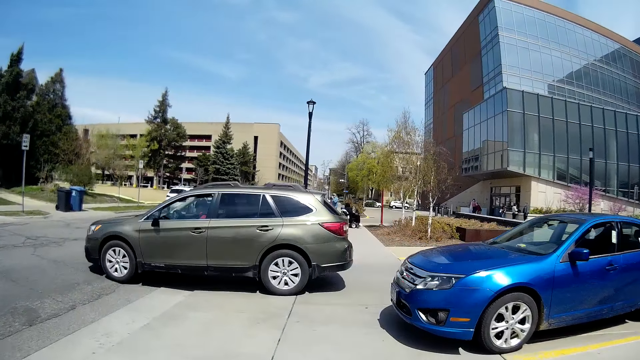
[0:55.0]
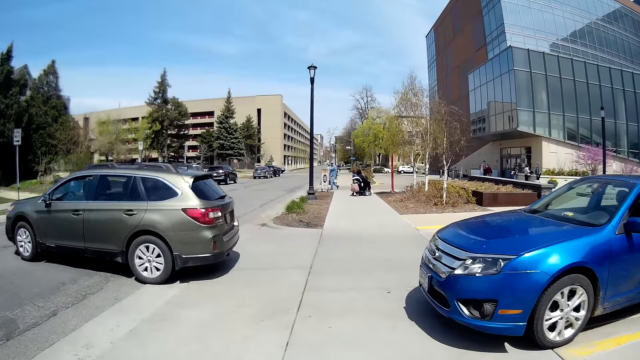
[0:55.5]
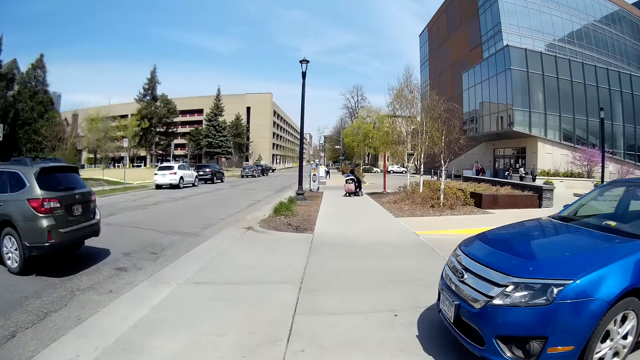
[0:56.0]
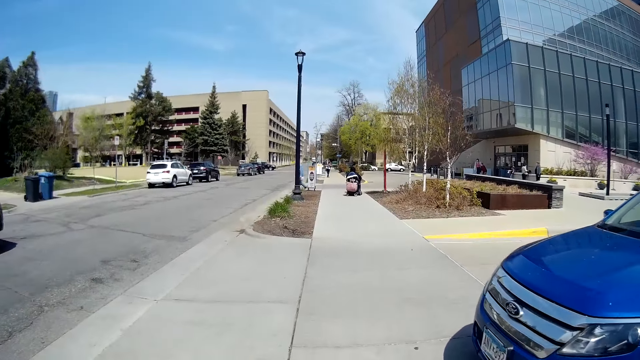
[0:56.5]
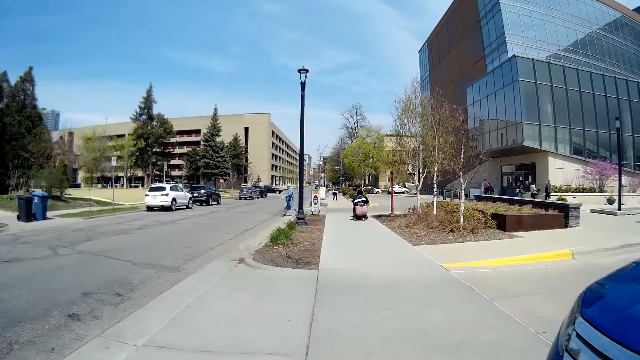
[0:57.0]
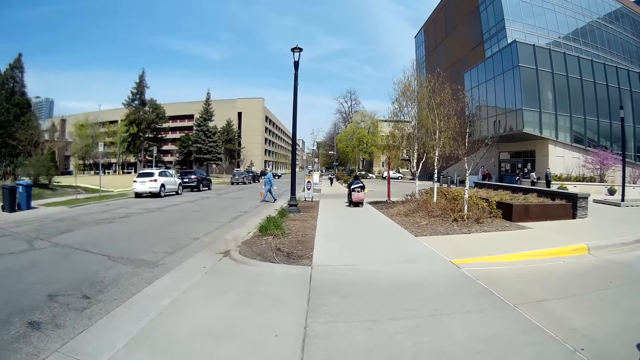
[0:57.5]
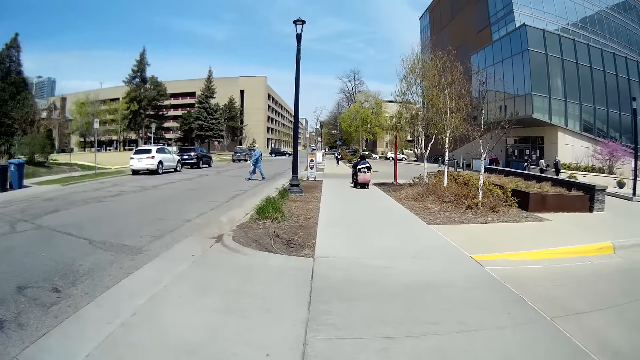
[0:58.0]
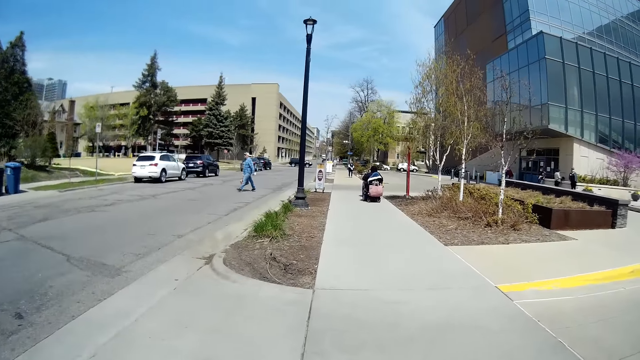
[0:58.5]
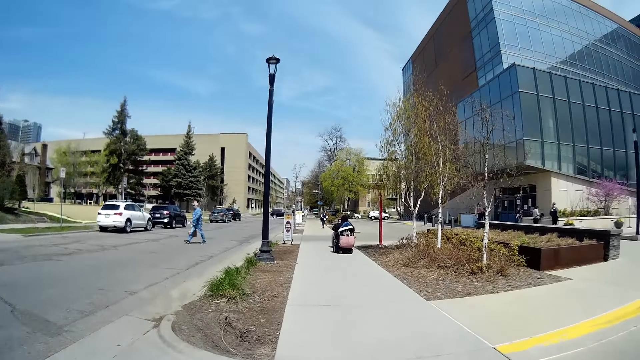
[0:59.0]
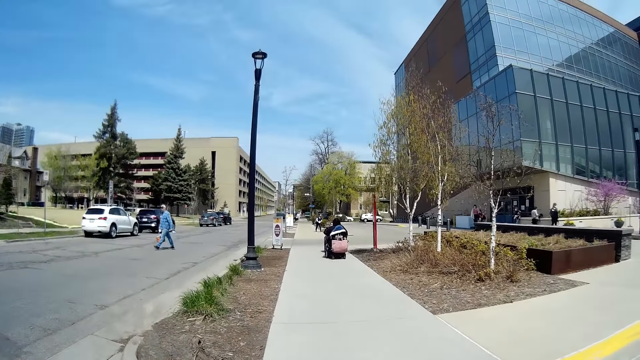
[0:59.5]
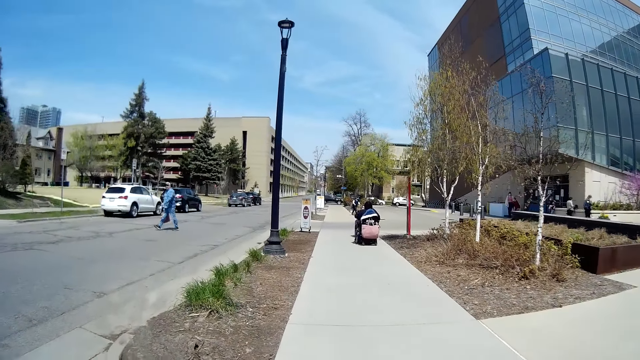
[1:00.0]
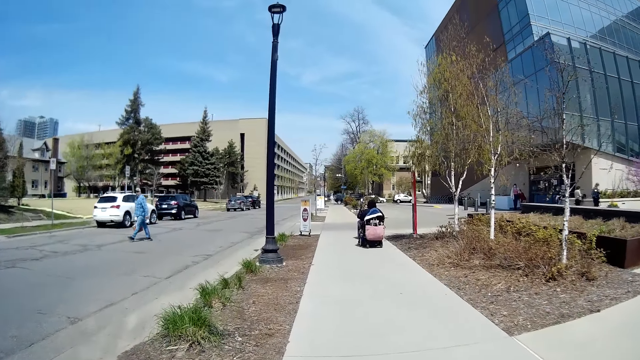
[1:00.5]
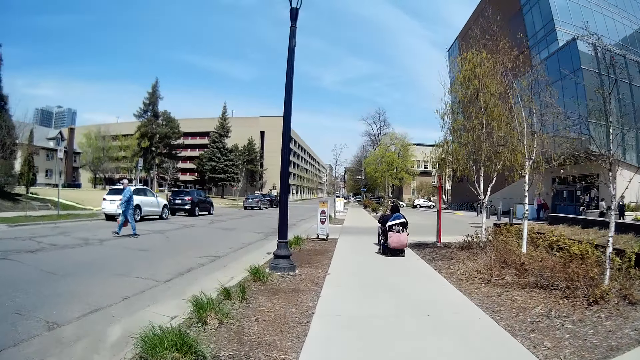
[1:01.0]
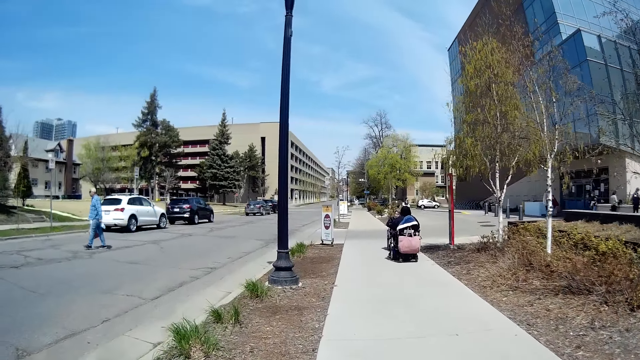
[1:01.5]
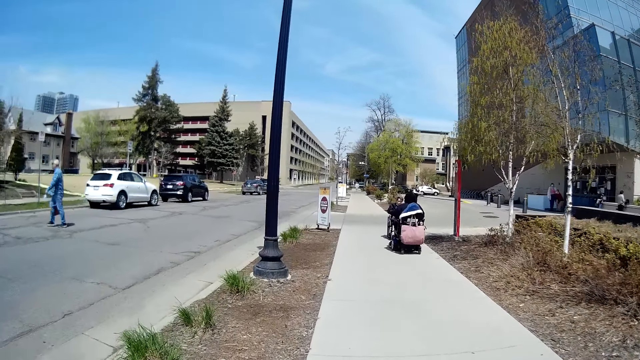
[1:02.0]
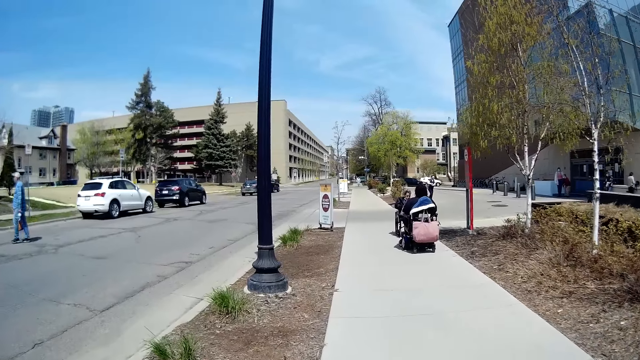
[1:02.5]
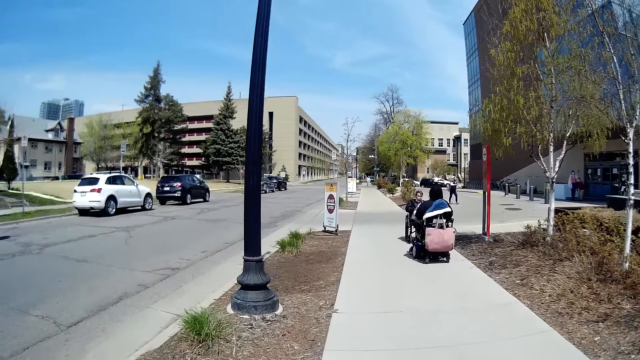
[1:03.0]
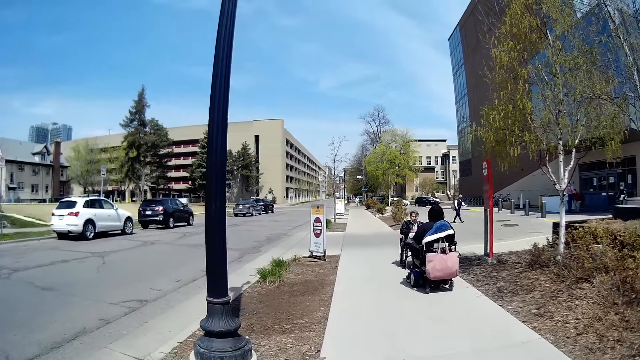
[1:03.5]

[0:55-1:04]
A gray car drives past the camera wearer. A man crosses the road.

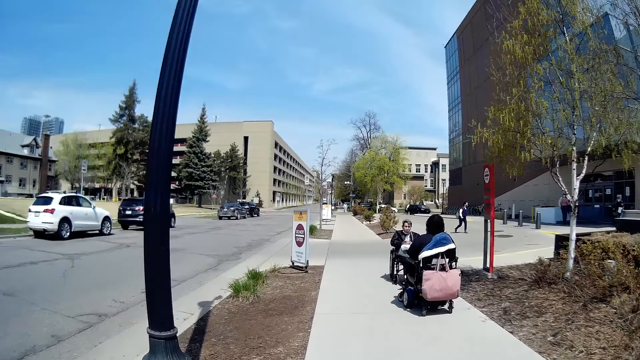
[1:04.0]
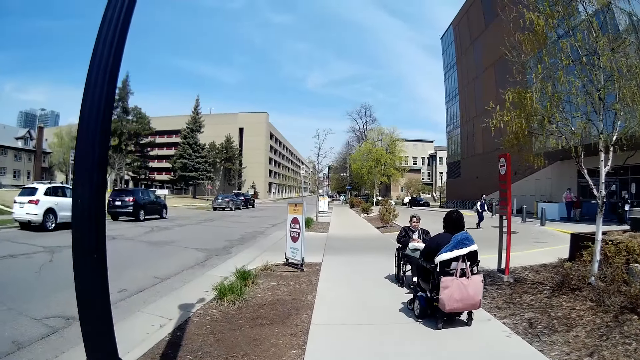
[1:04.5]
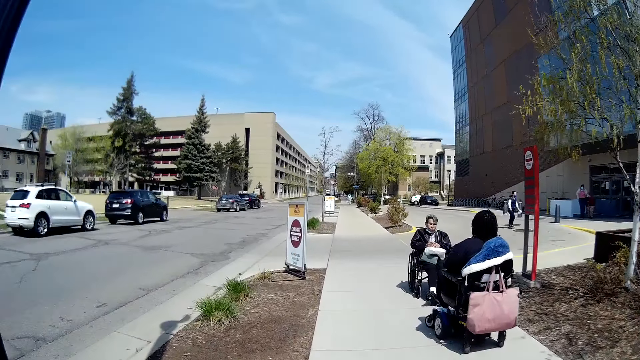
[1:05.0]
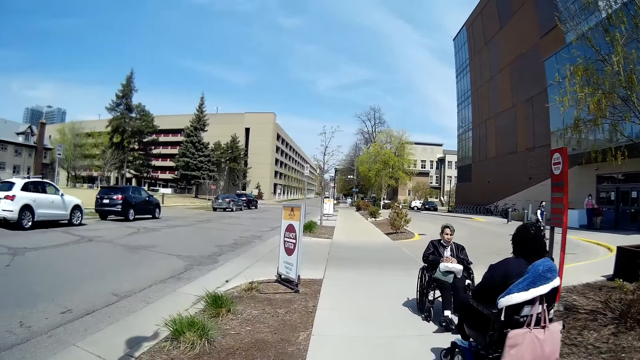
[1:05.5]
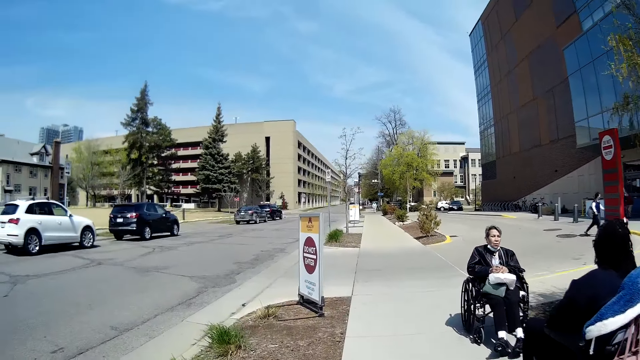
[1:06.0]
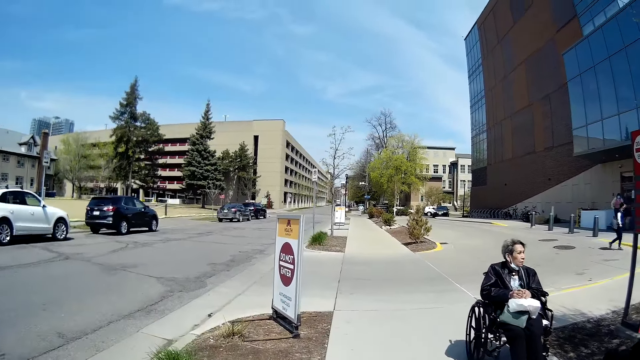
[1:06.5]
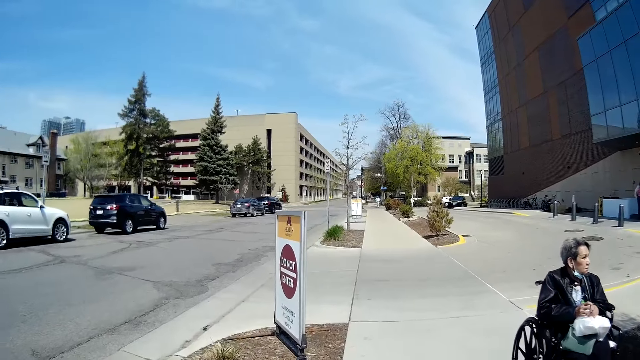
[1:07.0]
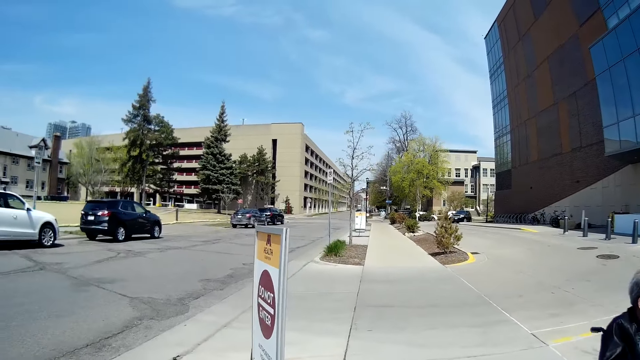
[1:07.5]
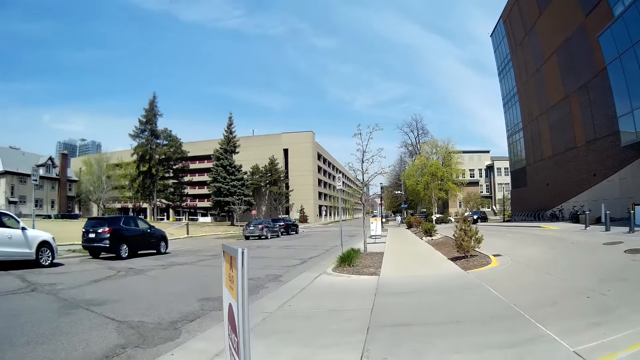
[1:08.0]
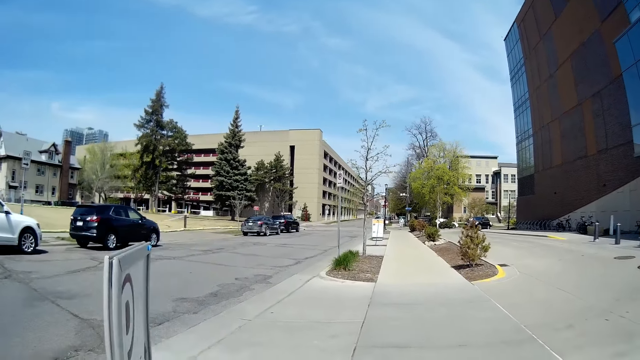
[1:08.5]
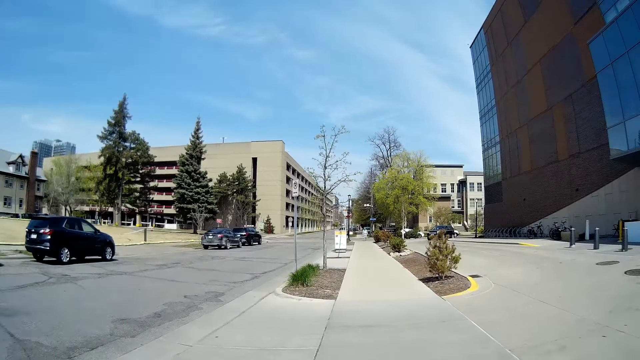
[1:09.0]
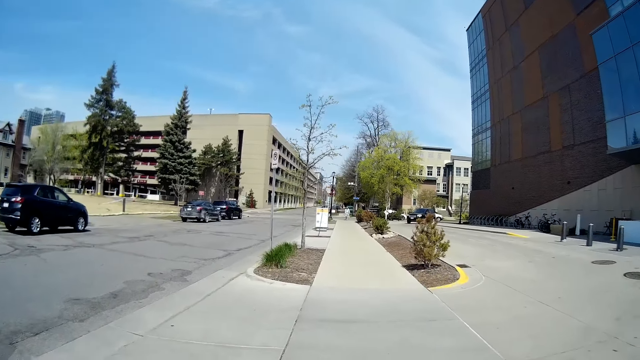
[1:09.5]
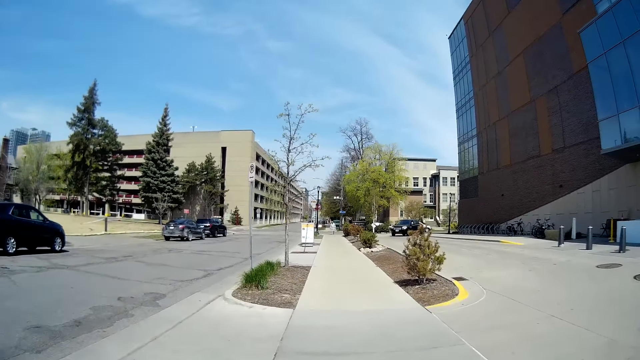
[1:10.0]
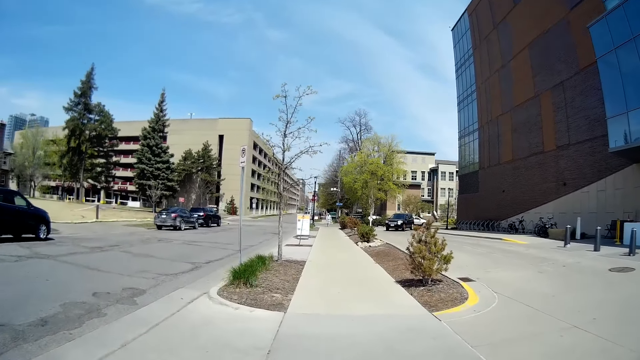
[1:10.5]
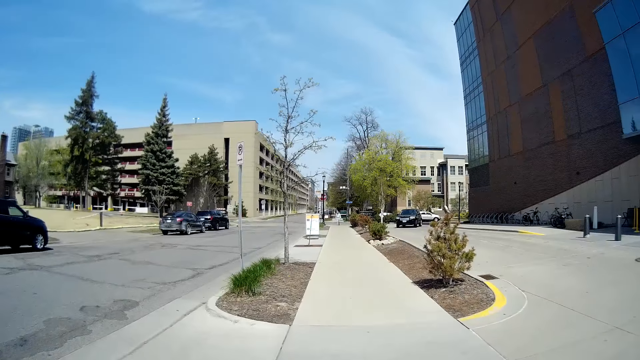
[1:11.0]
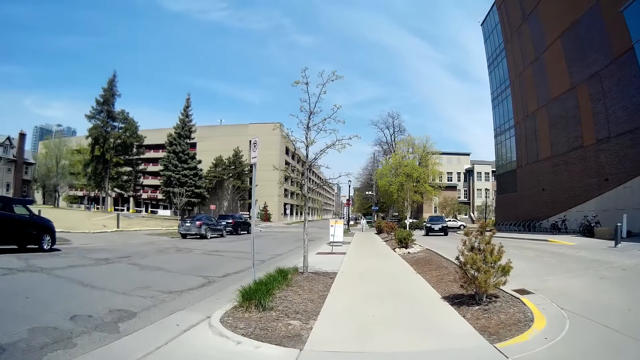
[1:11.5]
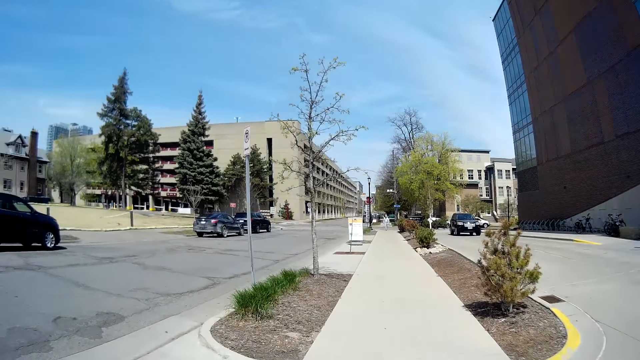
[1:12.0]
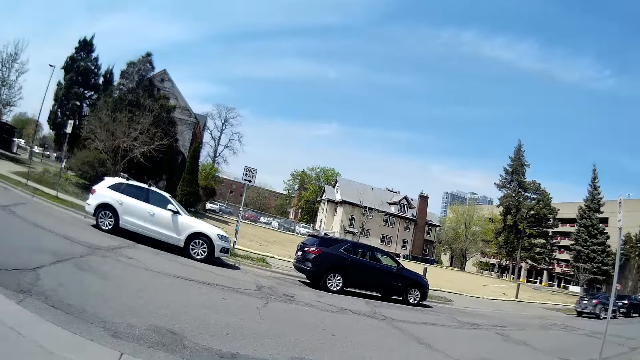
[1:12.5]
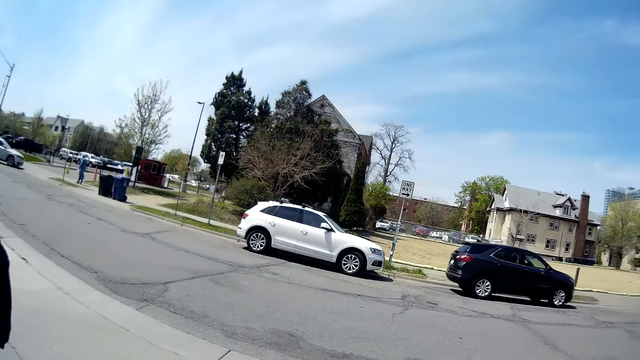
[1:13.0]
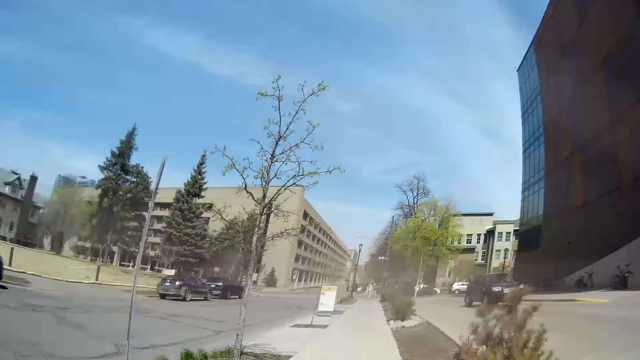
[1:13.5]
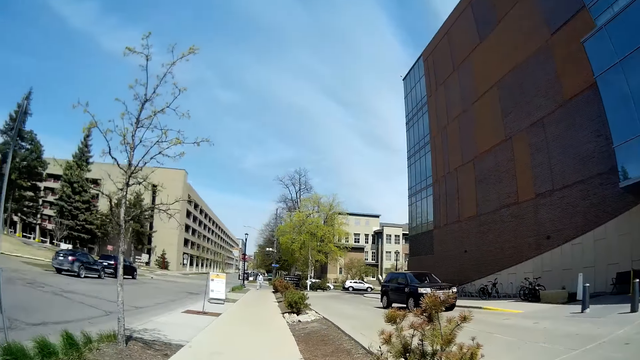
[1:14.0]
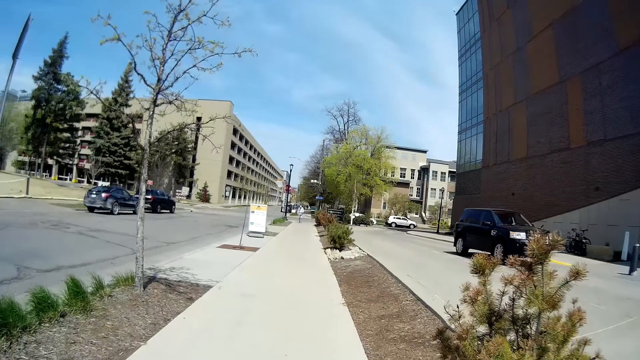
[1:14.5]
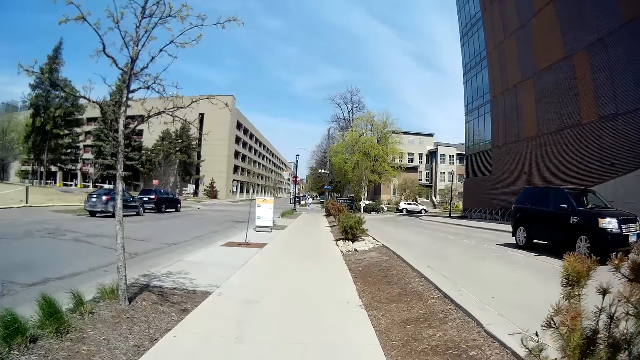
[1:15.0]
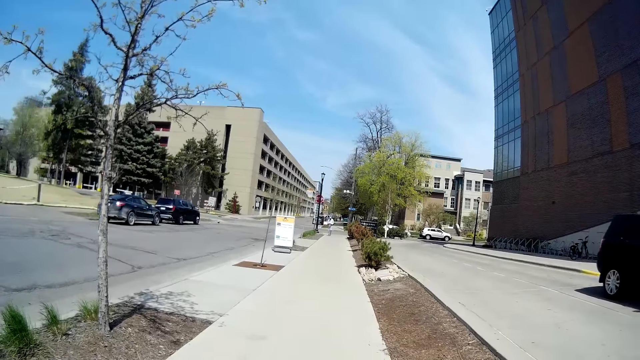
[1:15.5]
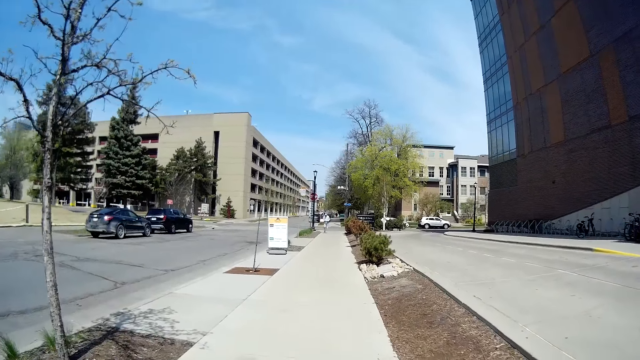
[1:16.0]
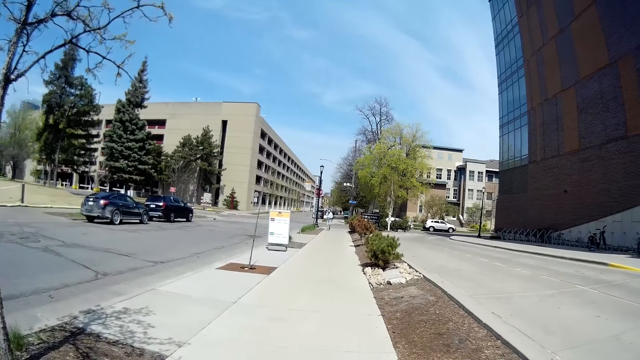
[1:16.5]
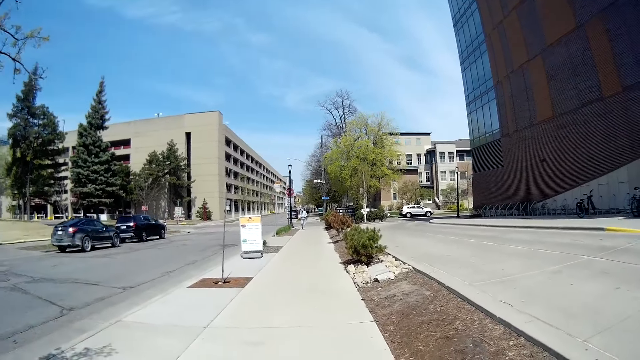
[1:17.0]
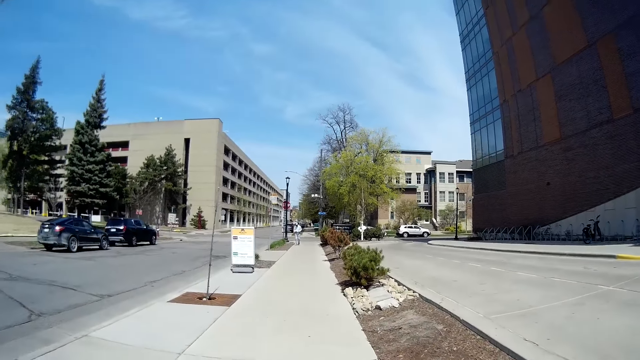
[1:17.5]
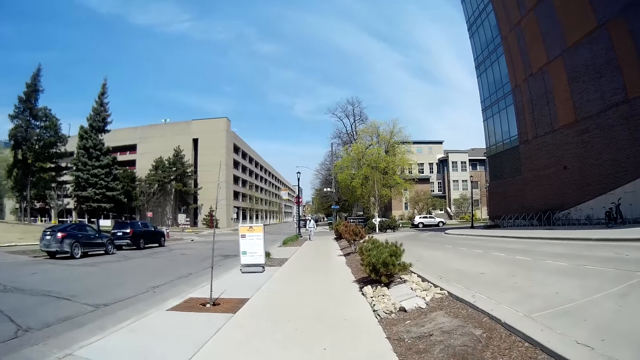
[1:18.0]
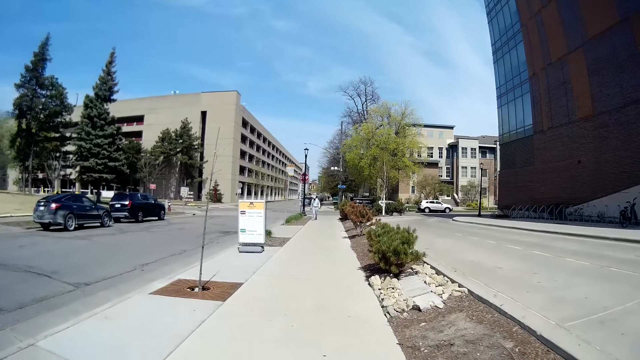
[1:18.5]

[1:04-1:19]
The camera wearer walks past a man. They walk past a woman.
